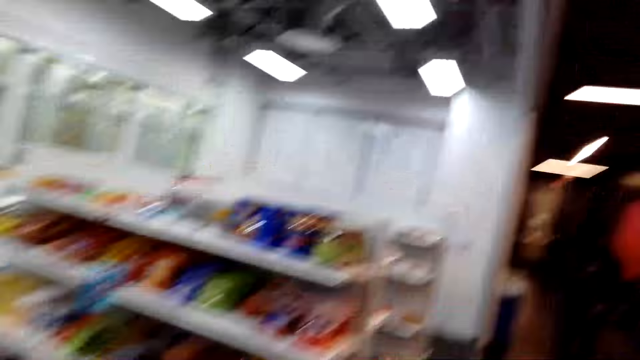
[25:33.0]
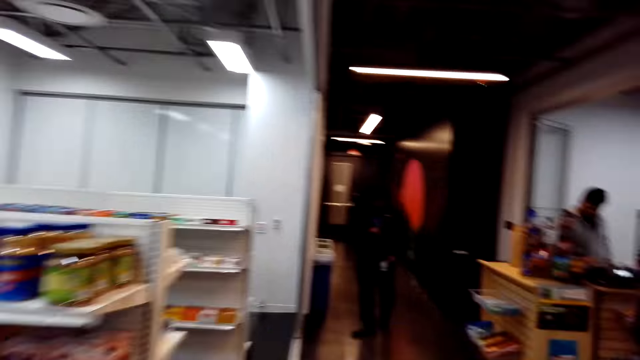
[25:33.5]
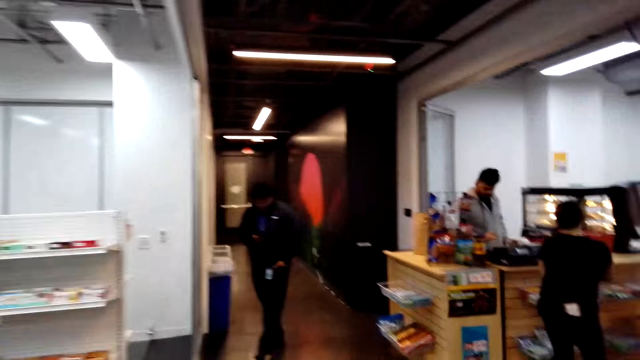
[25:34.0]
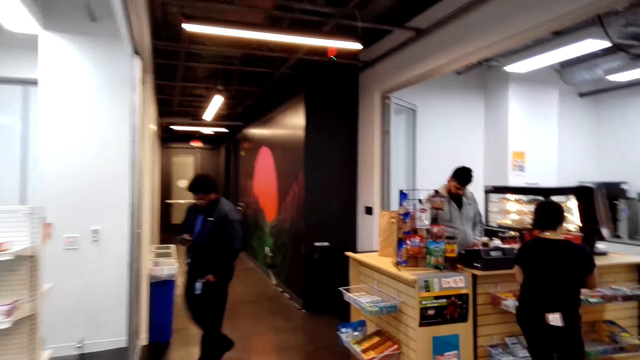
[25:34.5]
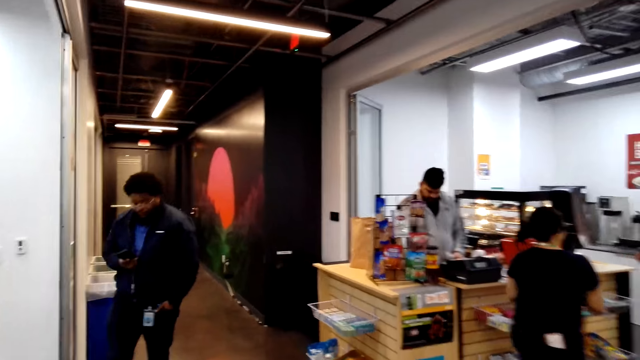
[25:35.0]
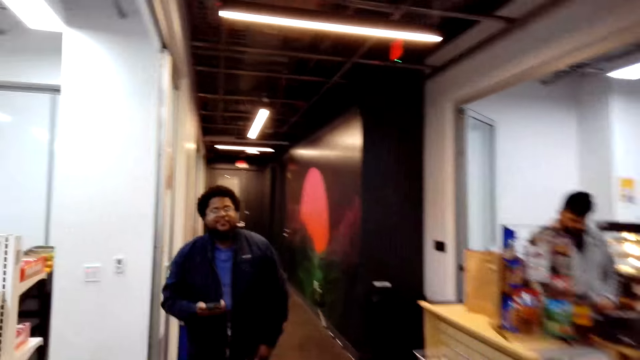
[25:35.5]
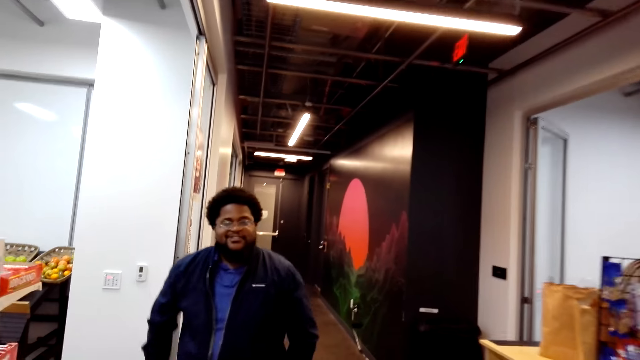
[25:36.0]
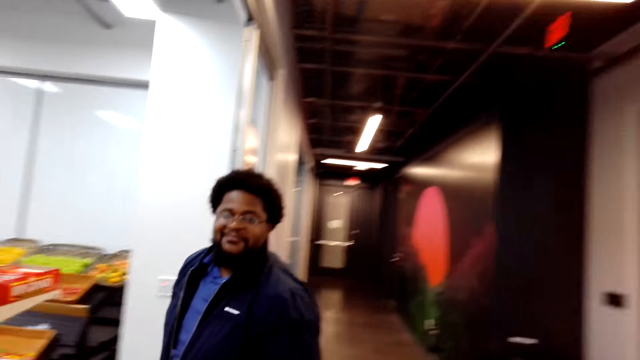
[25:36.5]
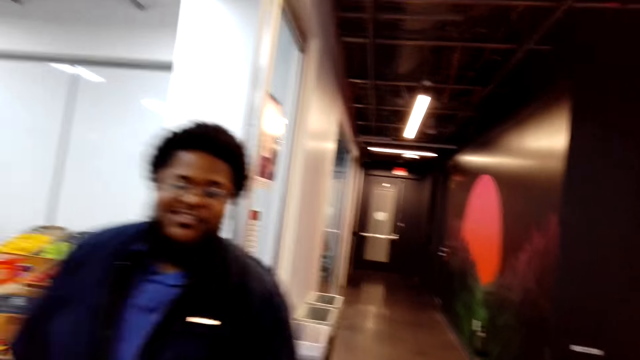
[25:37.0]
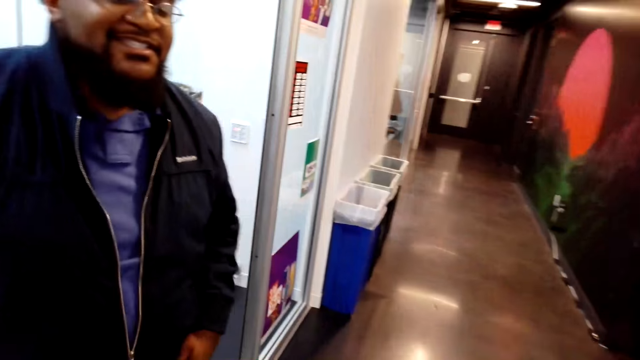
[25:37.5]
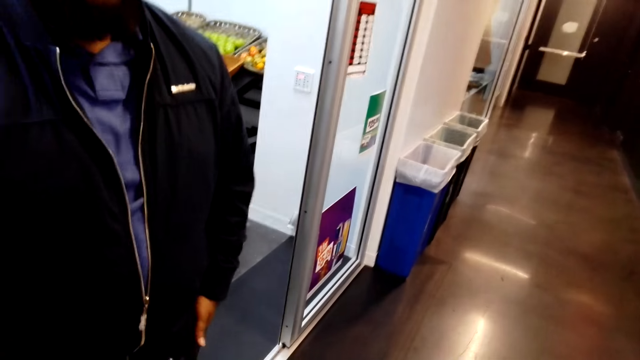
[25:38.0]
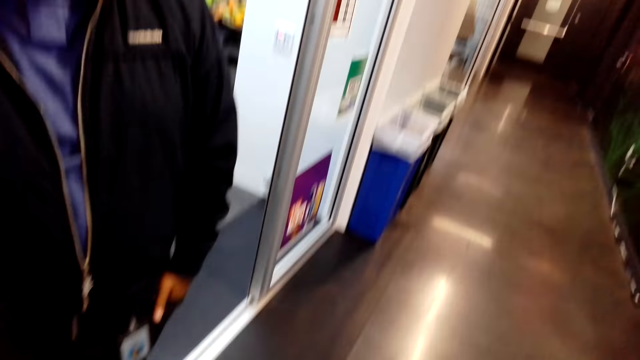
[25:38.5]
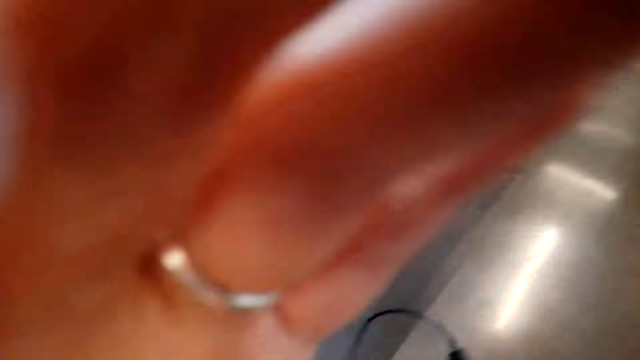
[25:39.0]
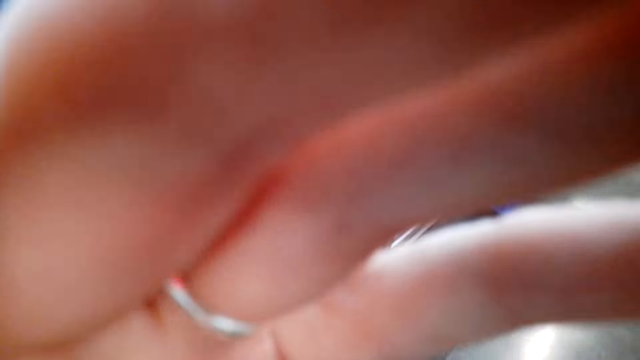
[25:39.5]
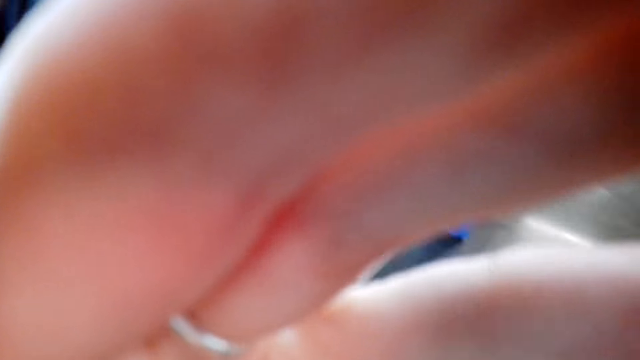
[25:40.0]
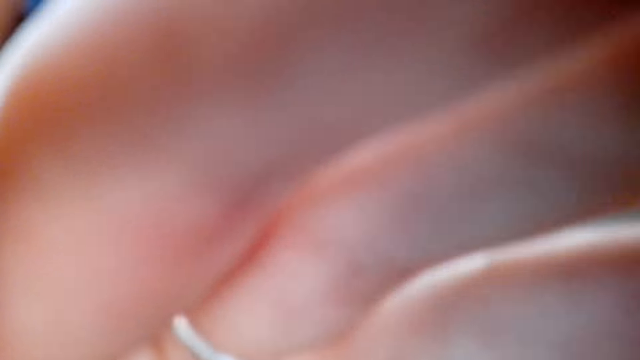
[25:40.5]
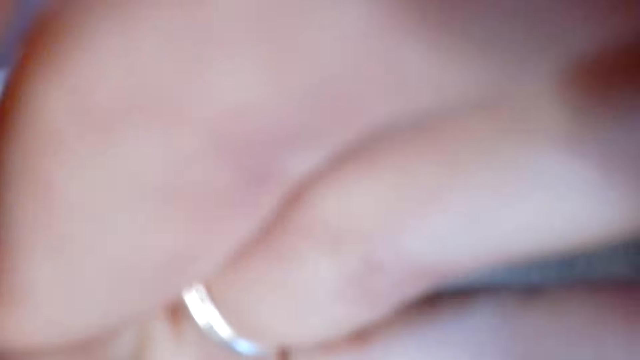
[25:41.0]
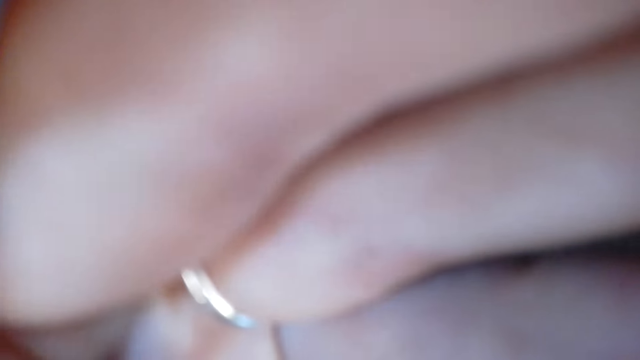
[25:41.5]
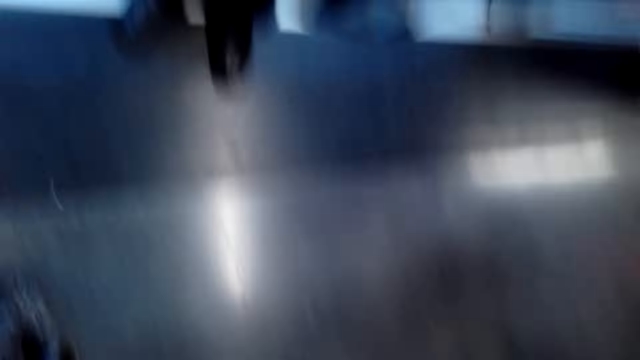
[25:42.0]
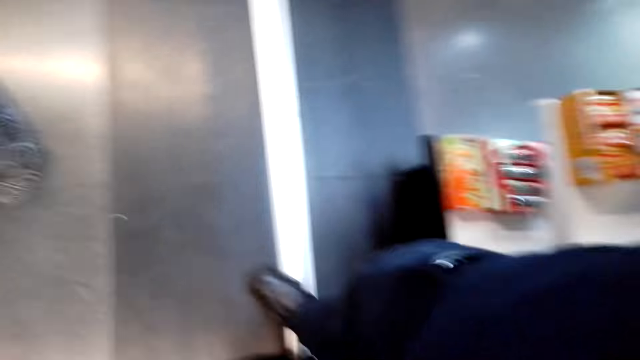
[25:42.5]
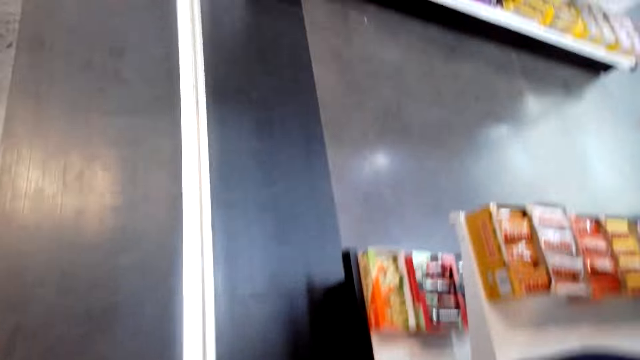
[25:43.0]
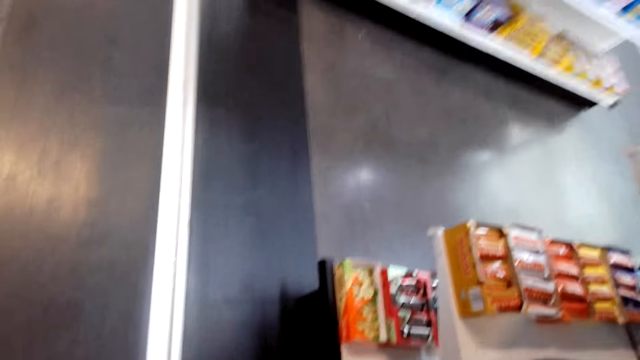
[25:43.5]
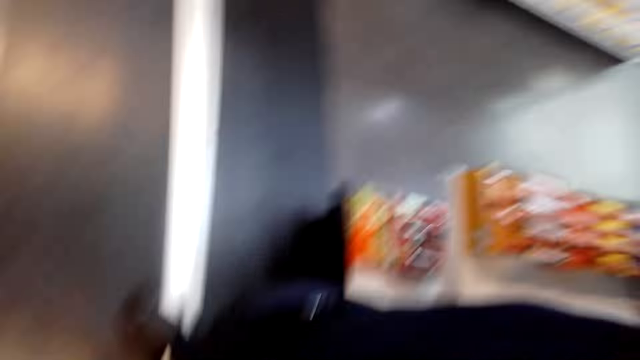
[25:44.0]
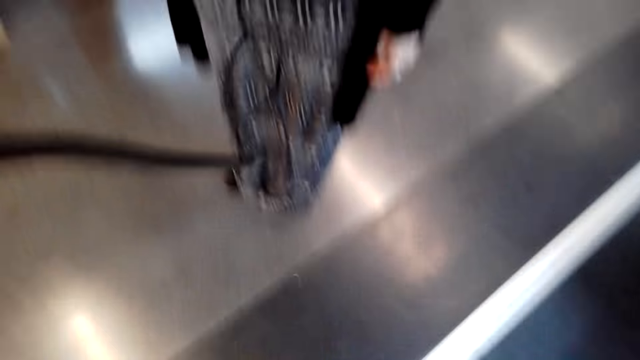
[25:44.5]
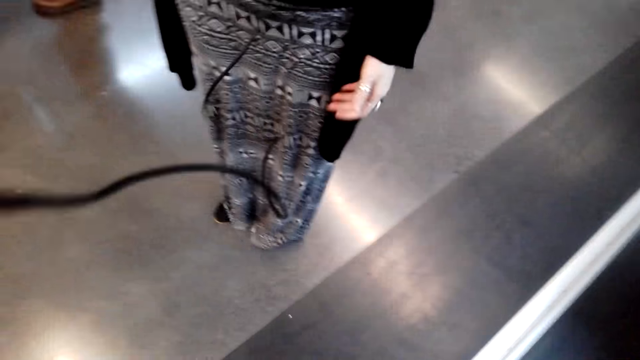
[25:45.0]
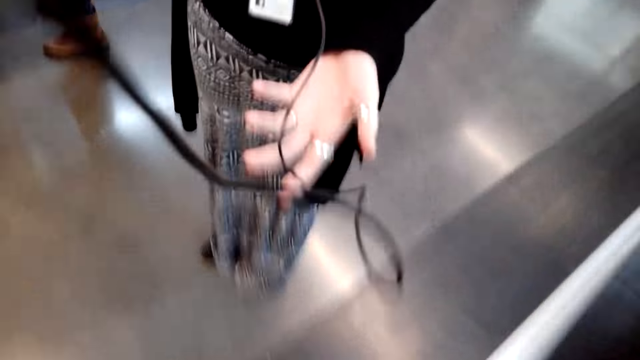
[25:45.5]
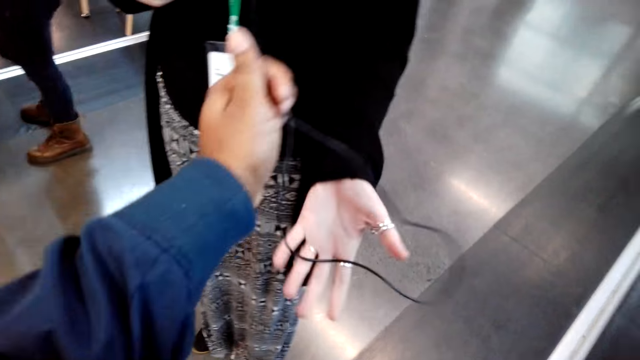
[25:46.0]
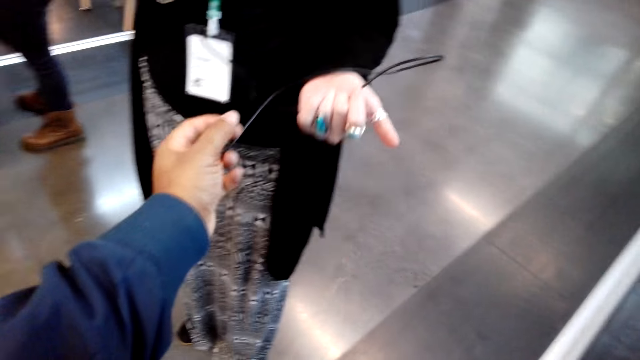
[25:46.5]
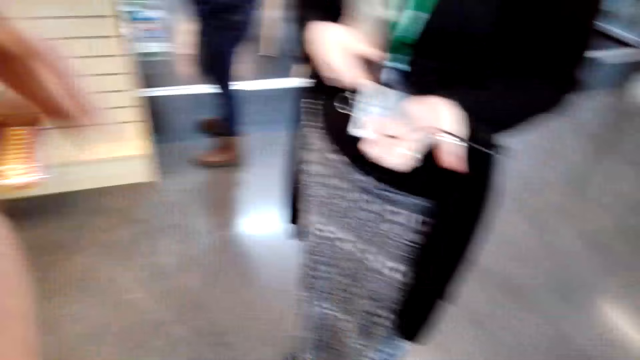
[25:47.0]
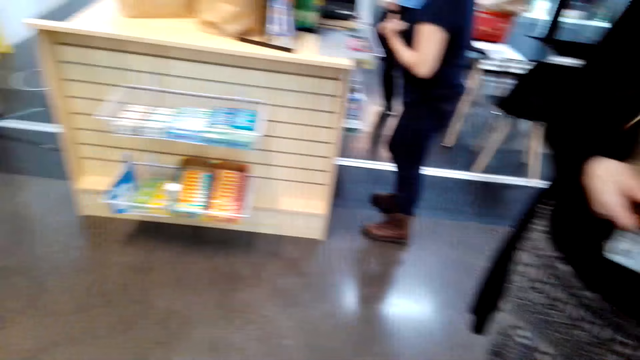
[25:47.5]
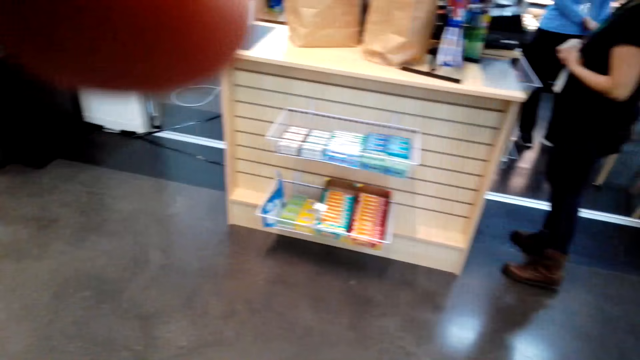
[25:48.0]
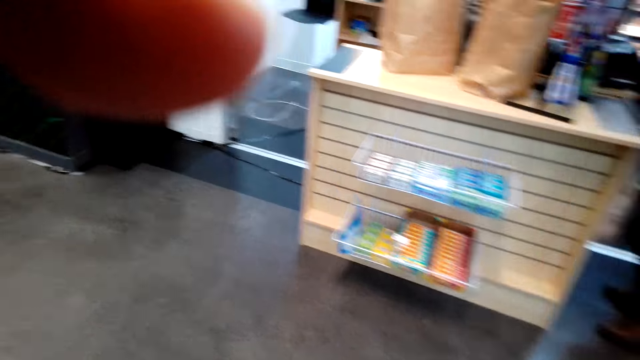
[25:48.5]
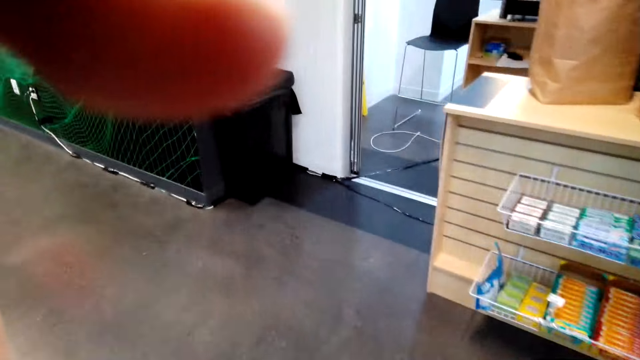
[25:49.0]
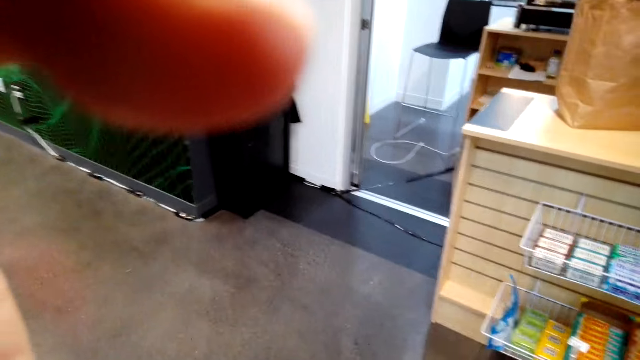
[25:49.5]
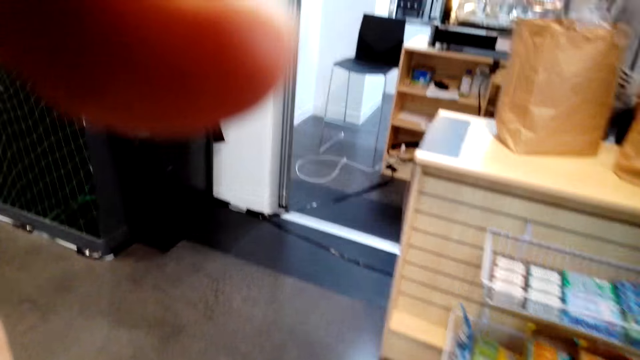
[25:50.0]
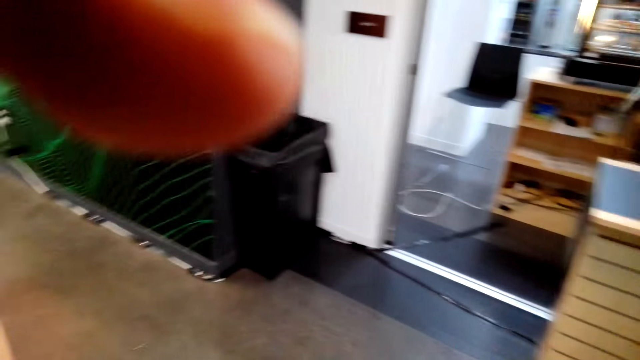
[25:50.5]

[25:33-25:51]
A man talks to the camera wearer. The camera wearer adjusts the camera from on the head. They hold the camera. They stare around the shop. A woman makes gestures to the camera wearer. The camera wearer gives the woman the cable. They stare around the shop.
